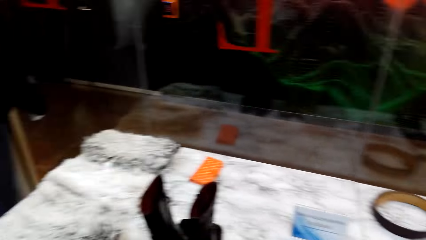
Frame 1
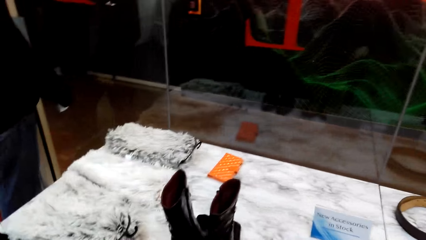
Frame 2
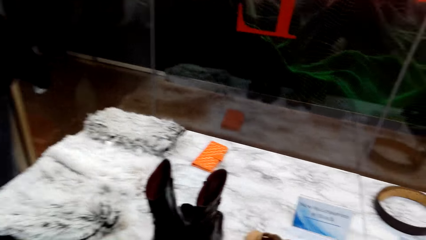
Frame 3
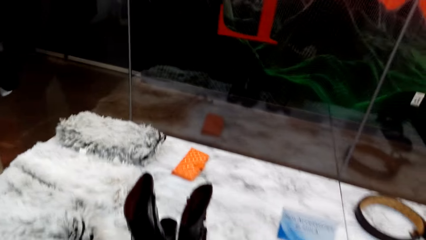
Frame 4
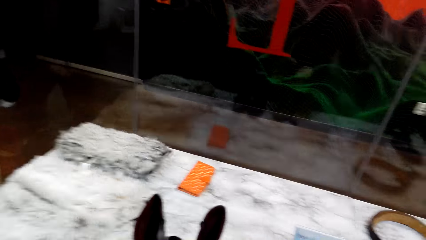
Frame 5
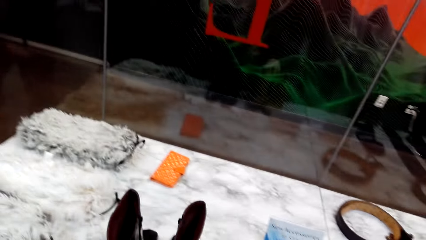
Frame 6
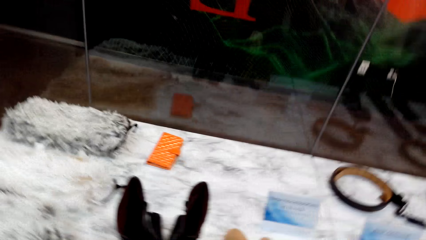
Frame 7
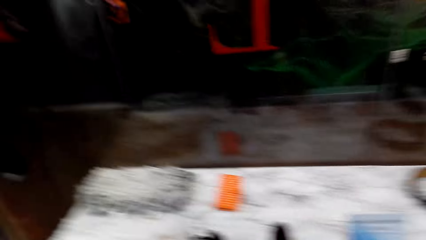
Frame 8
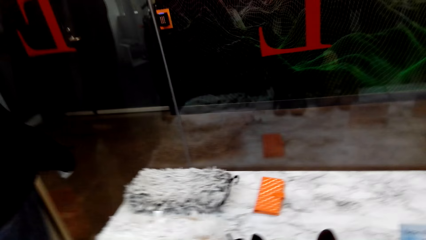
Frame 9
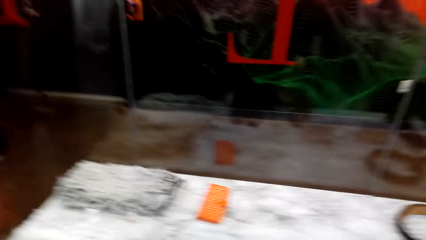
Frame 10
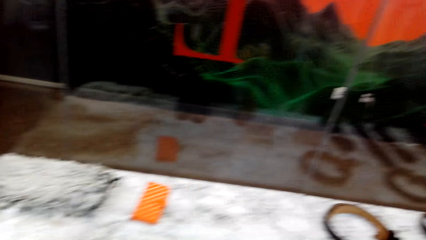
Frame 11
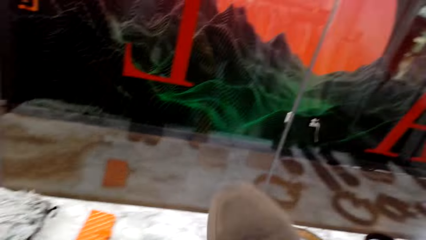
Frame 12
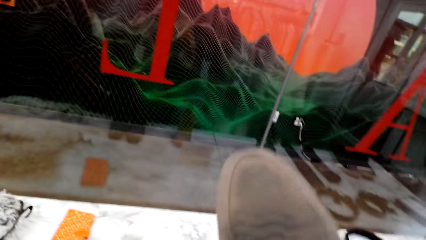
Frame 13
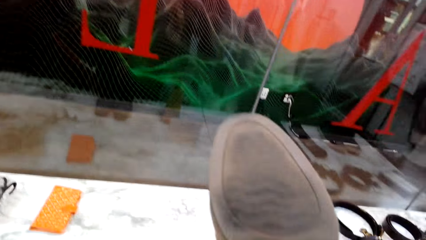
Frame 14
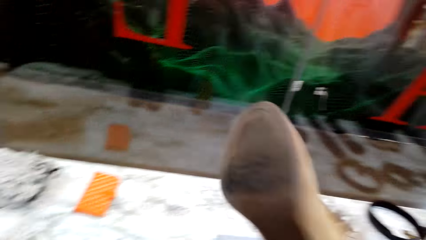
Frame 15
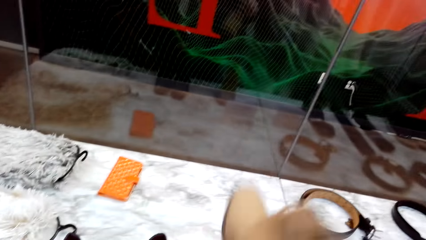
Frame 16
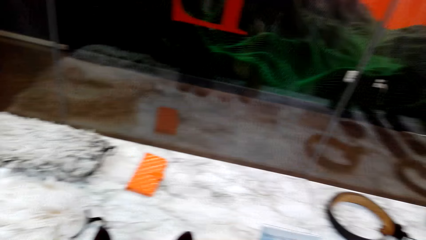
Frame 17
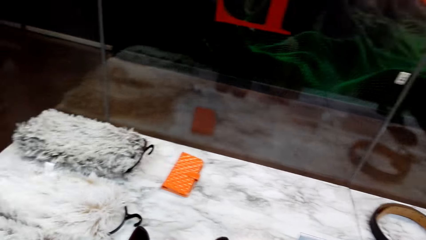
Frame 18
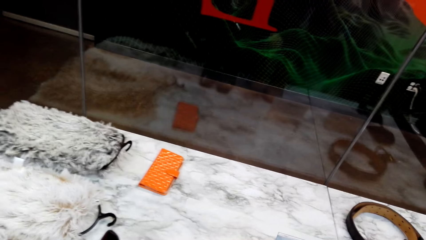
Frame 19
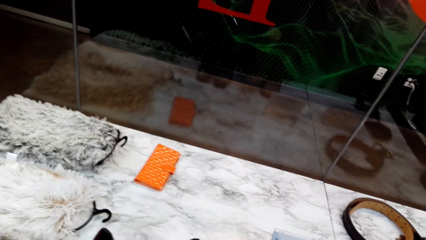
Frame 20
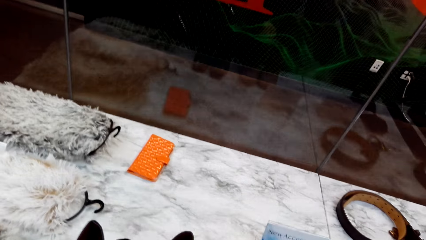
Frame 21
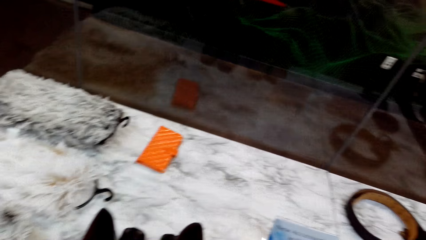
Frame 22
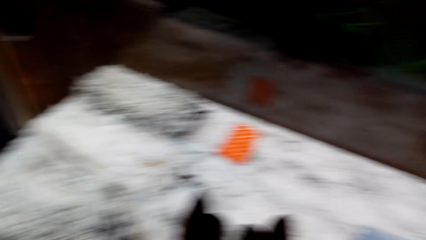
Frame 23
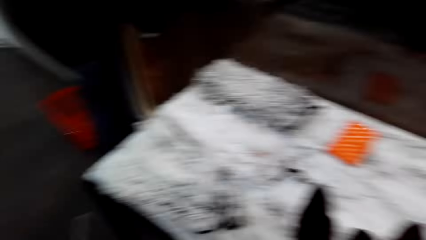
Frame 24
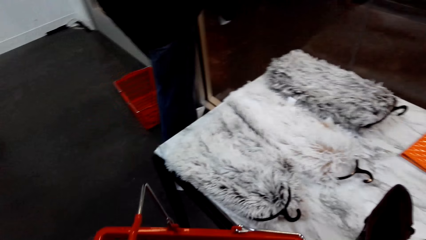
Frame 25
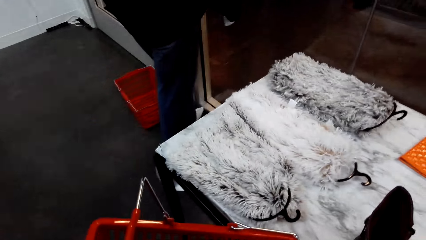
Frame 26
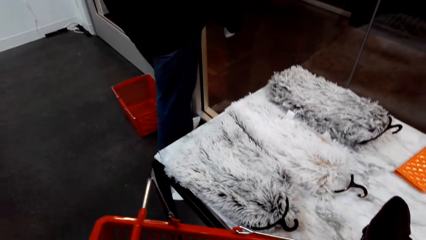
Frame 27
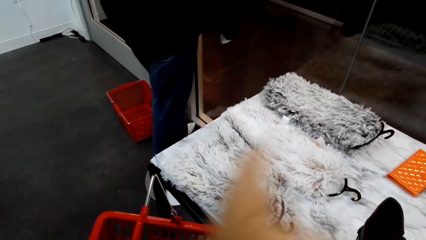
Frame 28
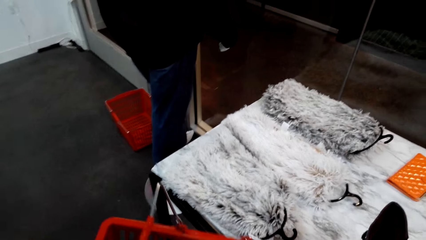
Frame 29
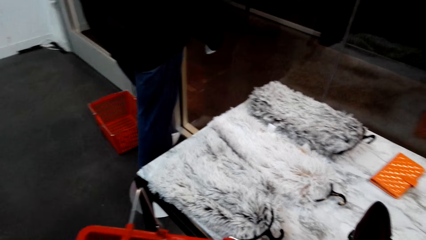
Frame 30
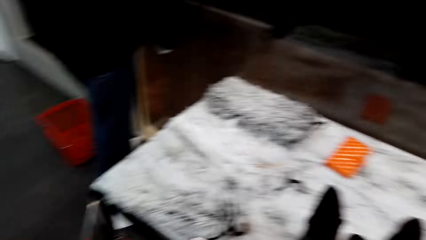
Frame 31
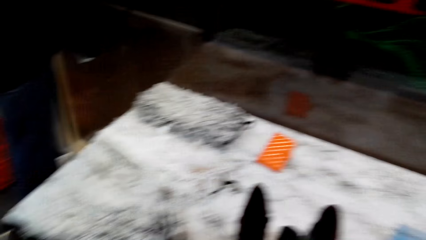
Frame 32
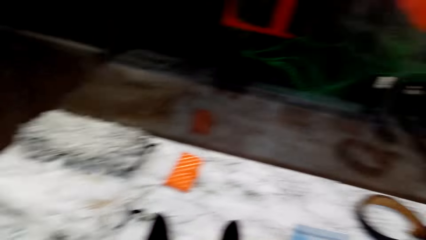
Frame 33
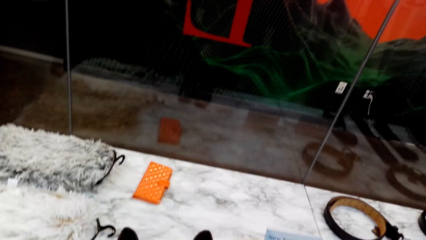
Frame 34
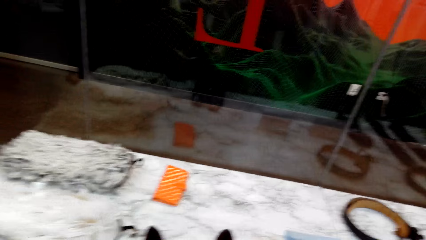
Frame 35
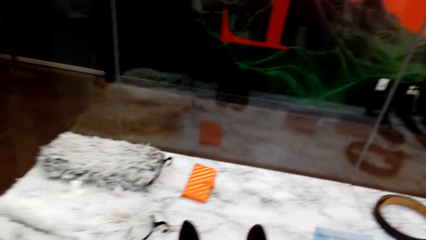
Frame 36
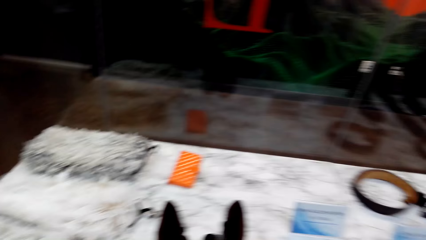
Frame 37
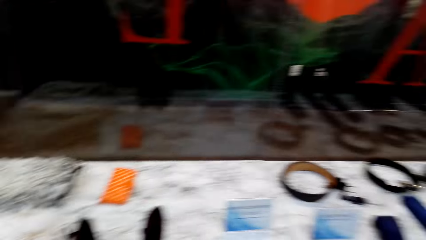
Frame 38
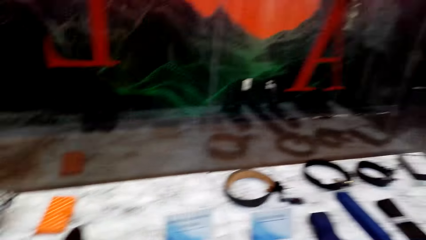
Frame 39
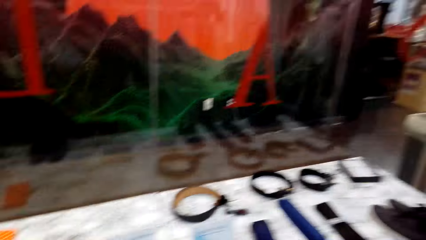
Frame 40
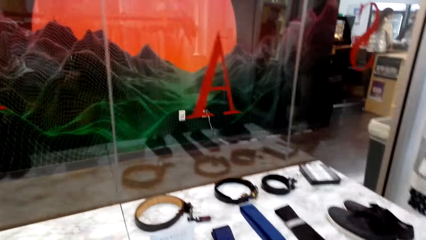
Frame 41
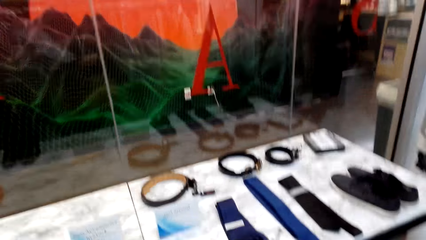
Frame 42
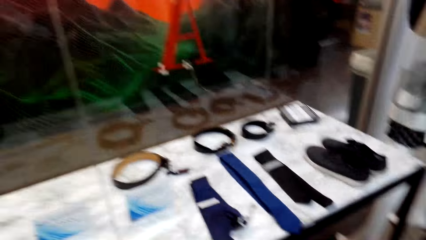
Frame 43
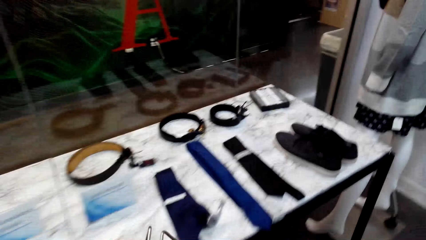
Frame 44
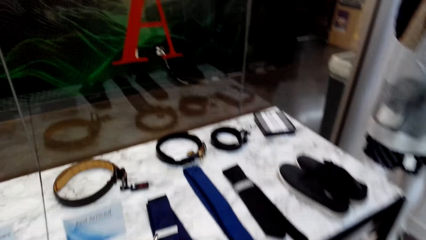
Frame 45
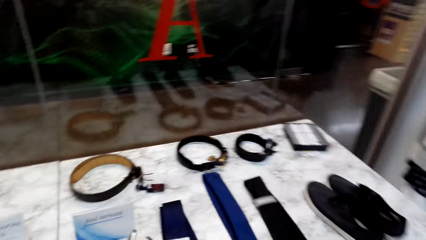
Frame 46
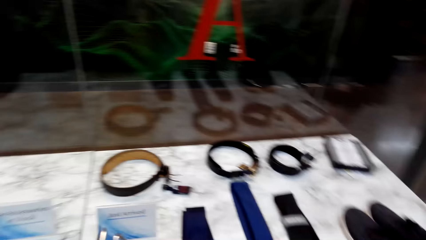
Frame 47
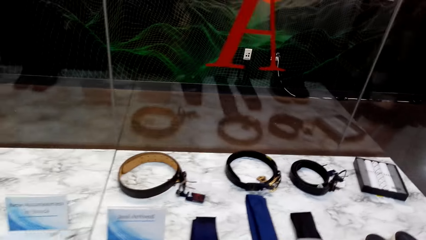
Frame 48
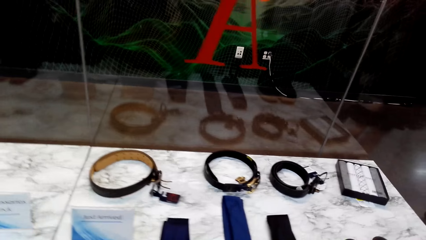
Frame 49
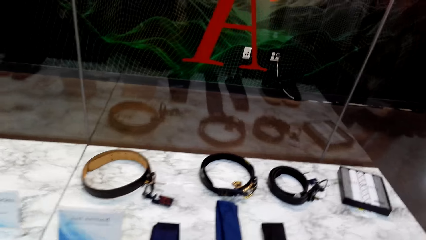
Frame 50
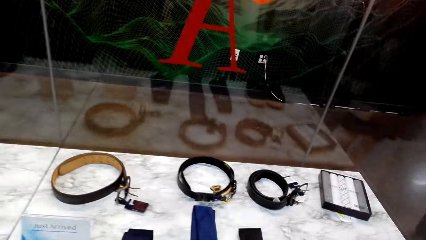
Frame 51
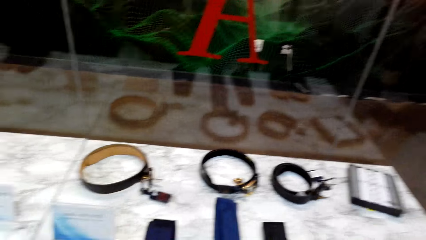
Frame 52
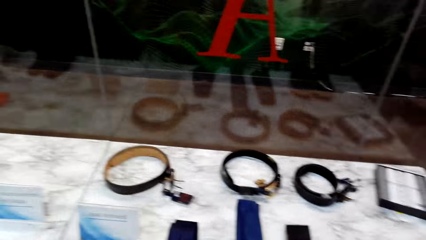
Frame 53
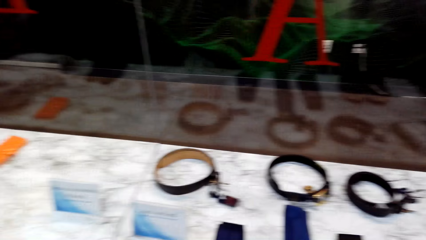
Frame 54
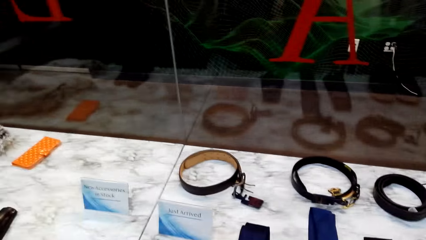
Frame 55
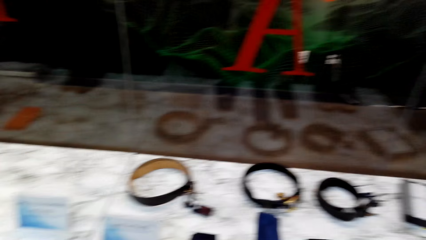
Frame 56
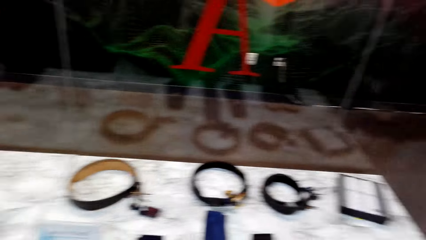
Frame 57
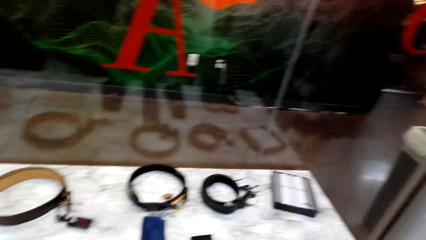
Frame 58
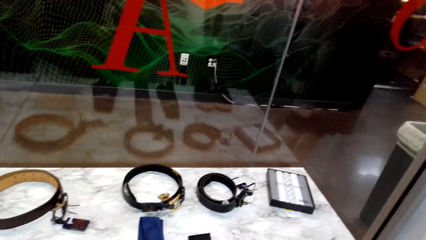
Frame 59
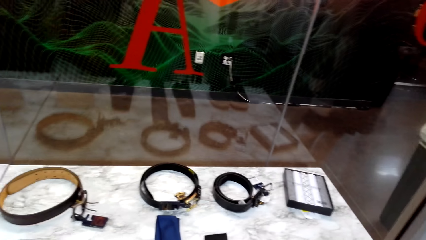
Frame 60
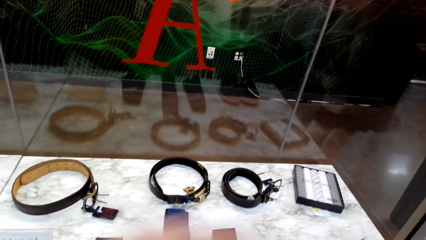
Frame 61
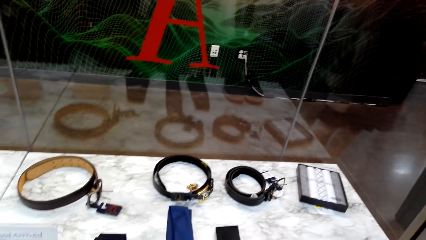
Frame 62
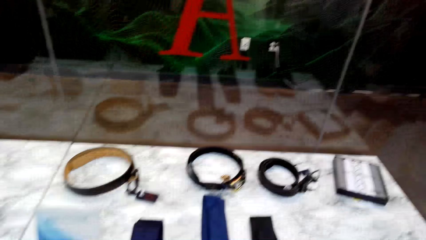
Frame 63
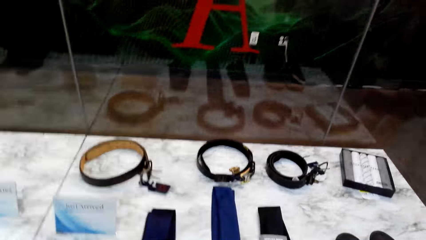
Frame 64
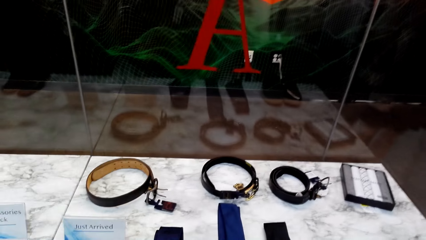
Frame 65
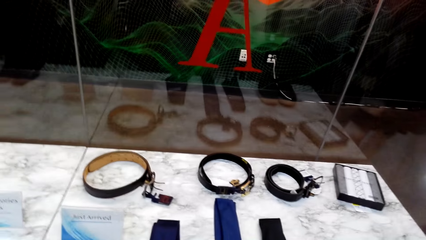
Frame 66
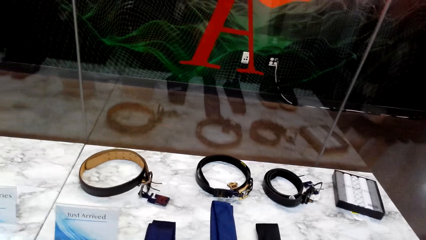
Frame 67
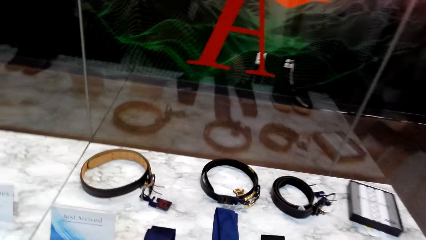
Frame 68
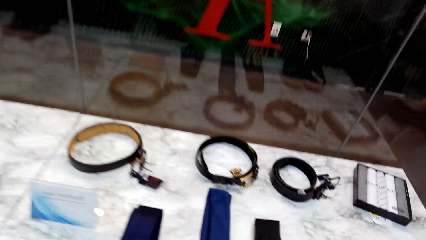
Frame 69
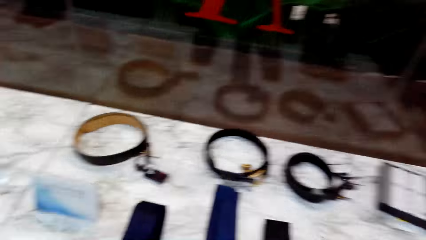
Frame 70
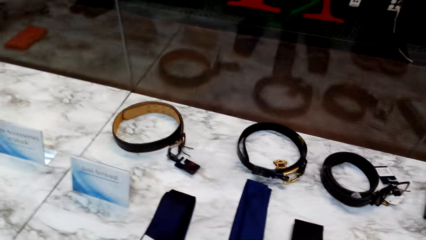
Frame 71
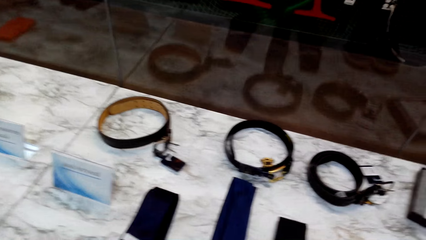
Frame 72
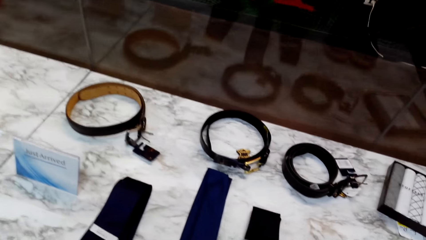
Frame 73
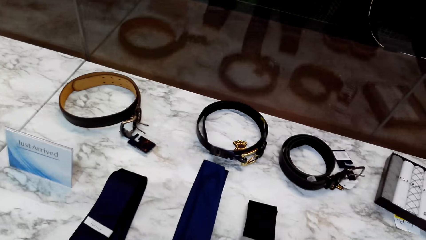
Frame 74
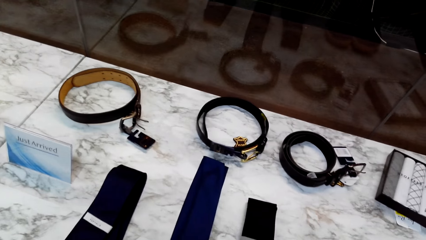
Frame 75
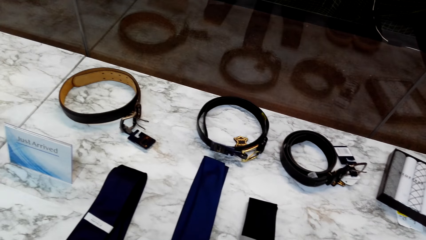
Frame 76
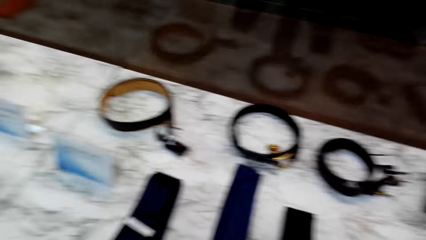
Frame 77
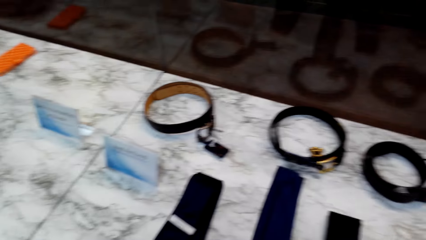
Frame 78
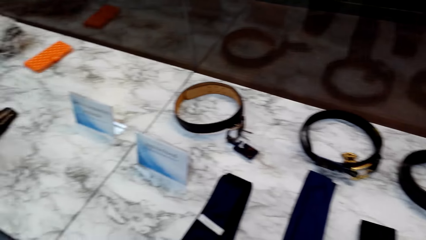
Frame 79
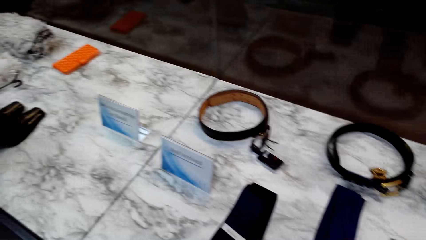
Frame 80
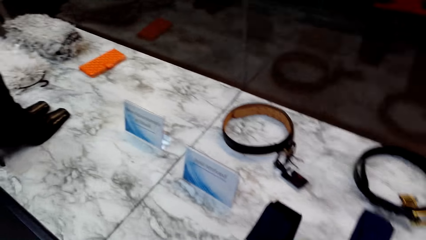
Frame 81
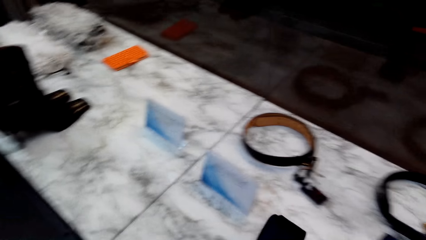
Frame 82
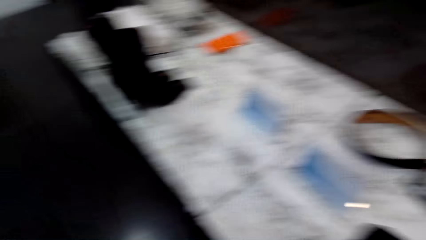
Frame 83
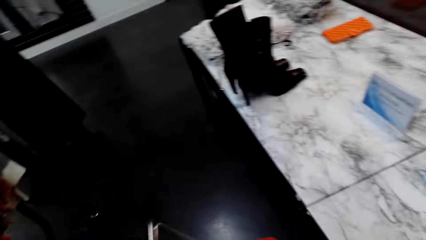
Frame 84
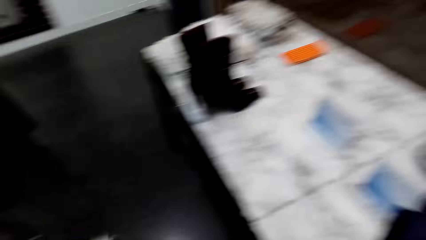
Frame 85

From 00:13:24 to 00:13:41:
The camera wearer picks up a shoe. A woman holds the shoe with the right hand. The camera wearer puts the shoe on the table. The woman places the shoe on the table. The camera wearer looks around. The woman puts the shoe in the trolley. The camera wearer looks around. The woman moves clothes with the right hand.
